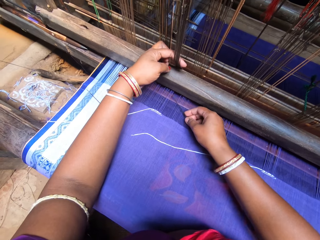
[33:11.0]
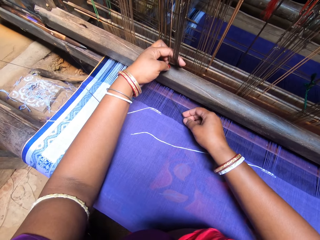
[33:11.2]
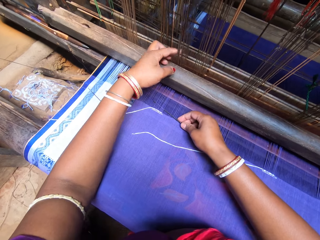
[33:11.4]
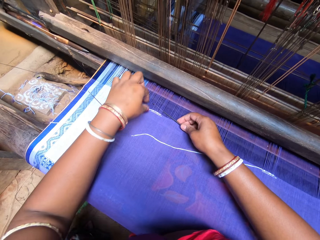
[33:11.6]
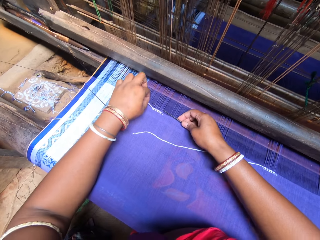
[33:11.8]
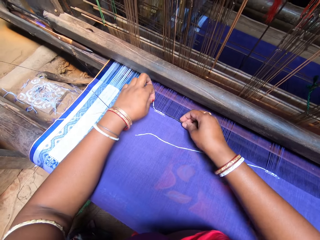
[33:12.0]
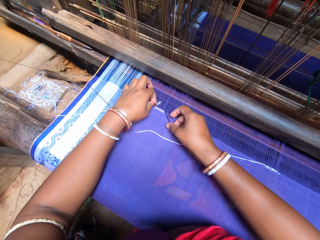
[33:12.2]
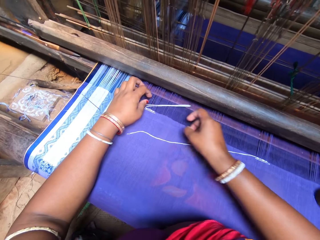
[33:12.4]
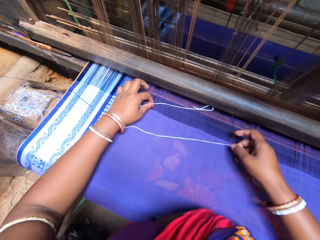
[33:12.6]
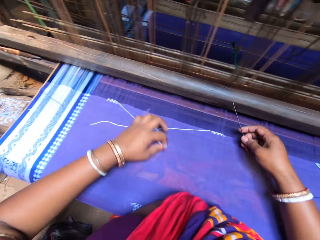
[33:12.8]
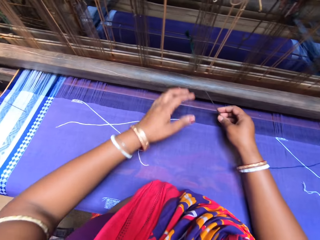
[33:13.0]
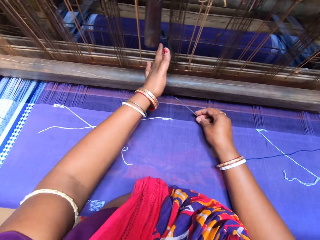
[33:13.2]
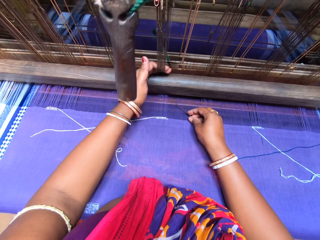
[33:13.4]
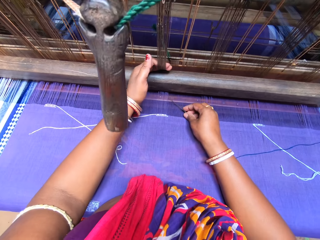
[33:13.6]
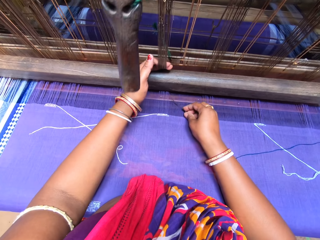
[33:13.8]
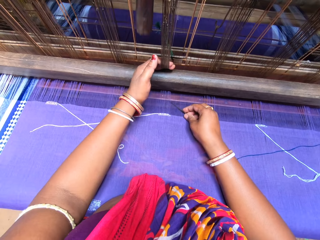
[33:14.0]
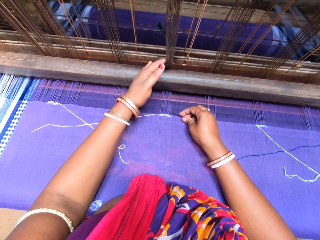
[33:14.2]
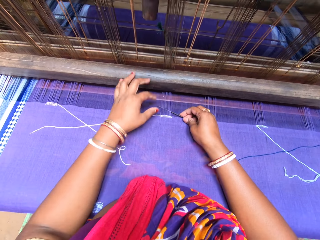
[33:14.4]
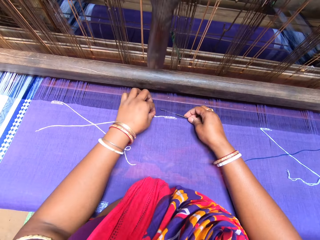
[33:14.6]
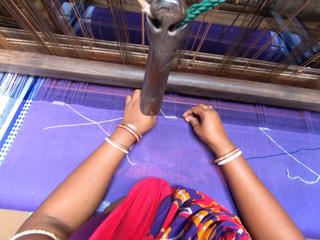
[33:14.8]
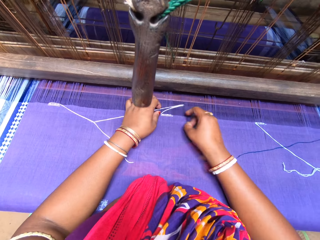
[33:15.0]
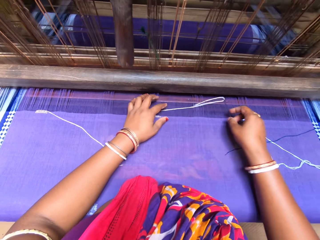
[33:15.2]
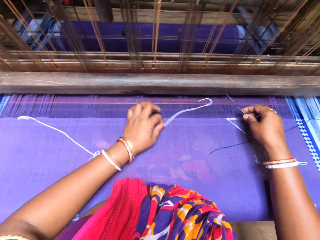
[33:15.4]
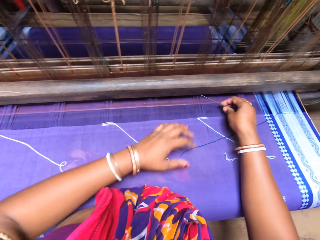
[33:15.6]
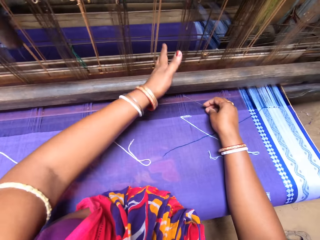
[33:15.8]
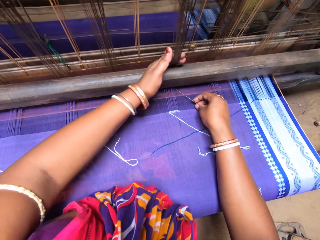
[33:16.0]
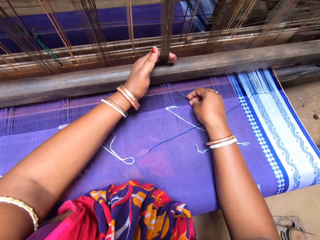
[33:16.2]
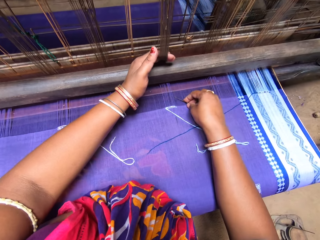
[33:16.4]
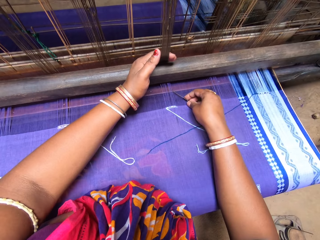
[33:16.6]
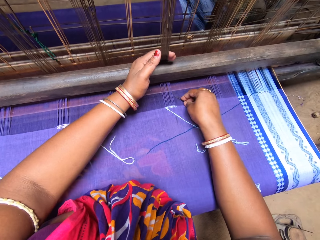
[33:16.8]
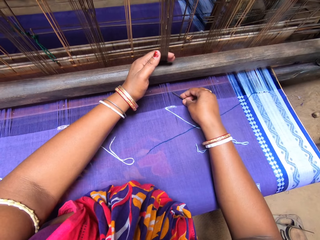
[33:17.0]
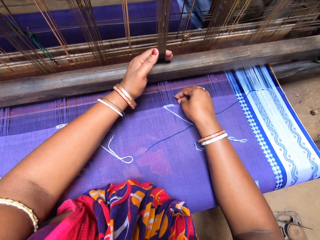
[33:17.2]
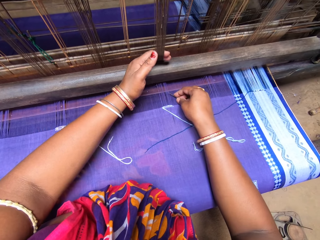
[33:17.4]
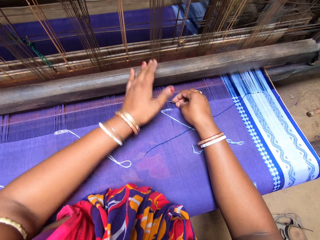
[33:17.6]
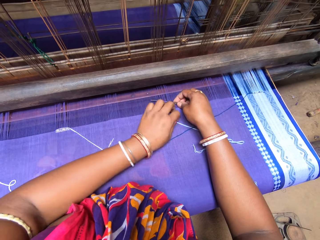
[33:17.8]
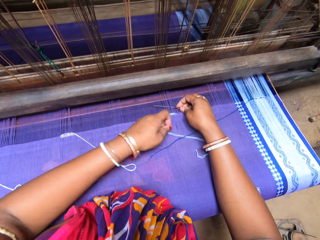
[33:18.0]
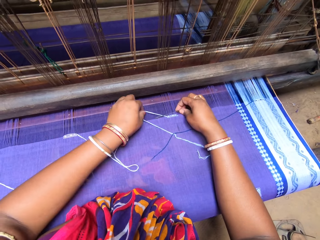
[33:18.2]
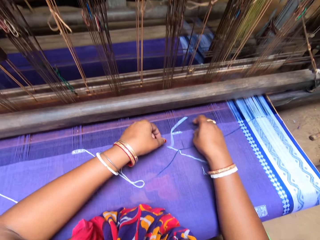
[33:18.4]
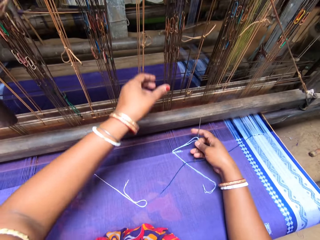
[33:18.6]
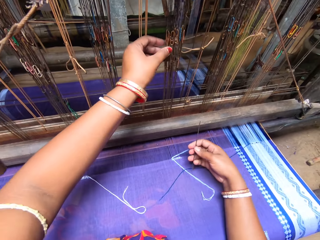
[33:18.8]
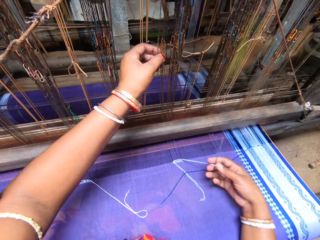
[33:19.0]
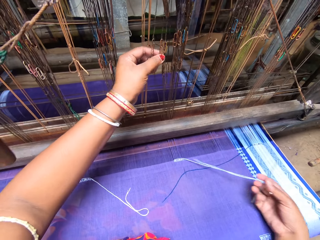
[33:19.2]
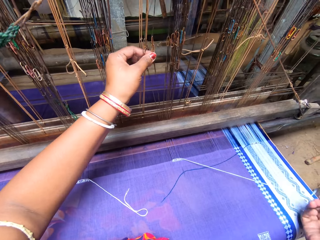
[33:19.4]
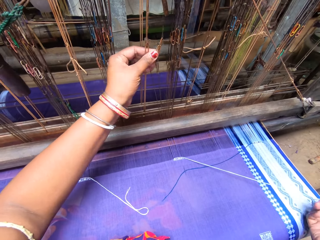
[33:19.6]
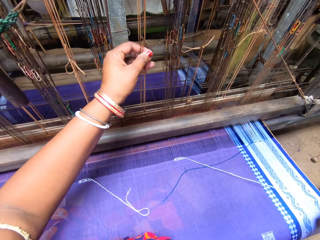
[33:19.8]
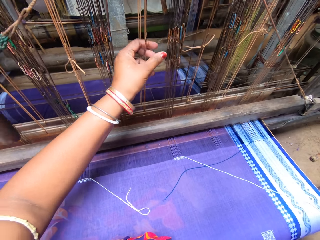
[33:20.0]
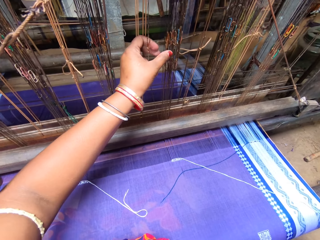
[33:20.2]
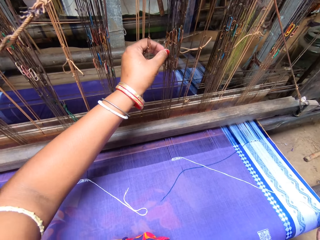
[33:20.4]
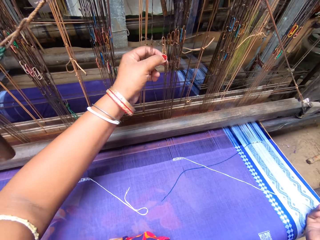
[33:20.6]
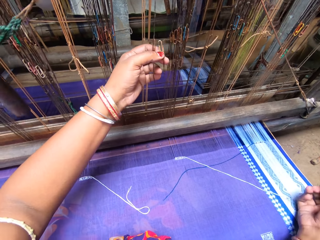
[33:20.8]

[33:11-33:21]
The camera wearer inserts the needle in the warp yarns. She picks up the double length thread from the cloth with her left hand. She adjusts the position of the thread. She fixes the double length thread inside the warp with the needle in her right hand. She pulls the reed or heddles with her left hand. She puts the needle inside the warp with her right hand. She picks up the double length thread from the cloth with her left hand. She adjusts the position of the thread. She fixes the double length thread inside the warp with the needle in her right hand. She pulls the reed with her left hand. She puts the needle inside the warp with her right hand. She picks up the double length thread from the cloth with her left hand and fixes the double length thread inside the warp with the needle in her right hand. She adjusts the position of the thread. She pulls the reed with her left hand. She inspects the heddles.

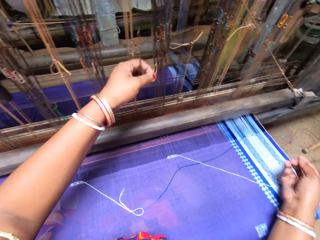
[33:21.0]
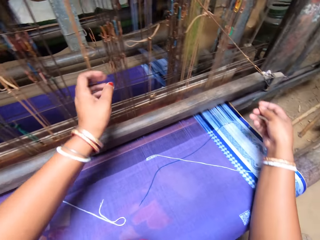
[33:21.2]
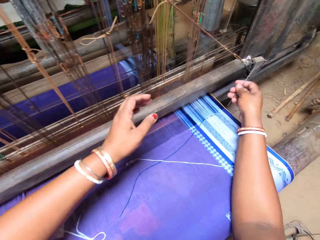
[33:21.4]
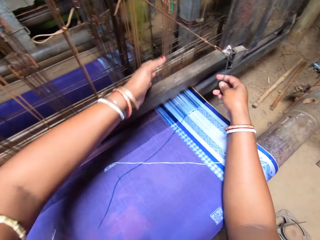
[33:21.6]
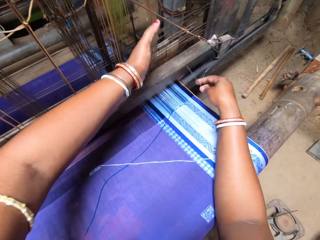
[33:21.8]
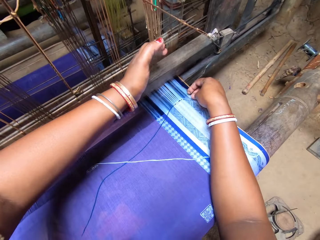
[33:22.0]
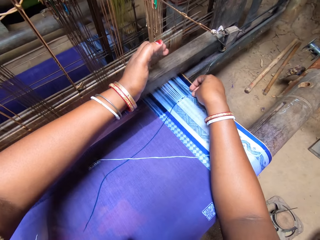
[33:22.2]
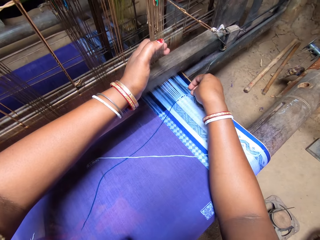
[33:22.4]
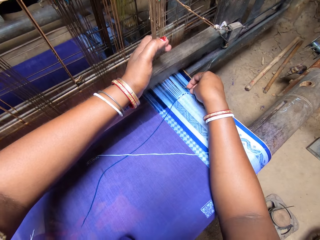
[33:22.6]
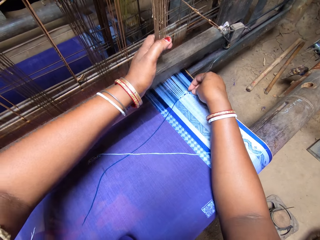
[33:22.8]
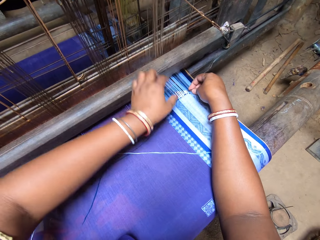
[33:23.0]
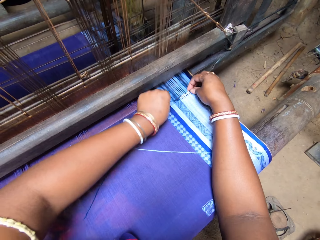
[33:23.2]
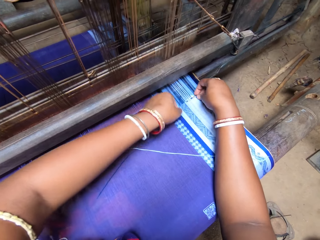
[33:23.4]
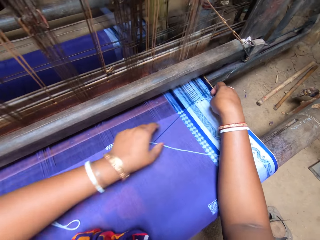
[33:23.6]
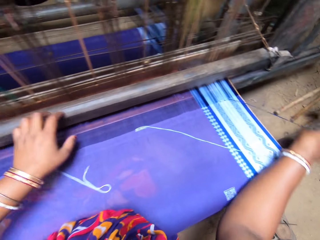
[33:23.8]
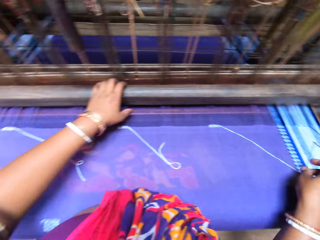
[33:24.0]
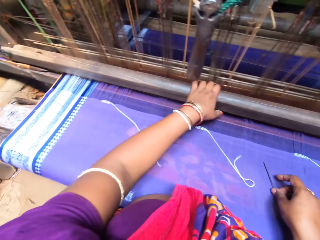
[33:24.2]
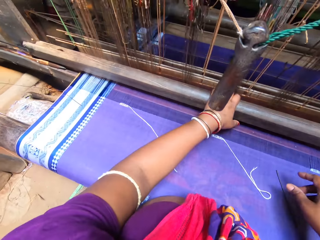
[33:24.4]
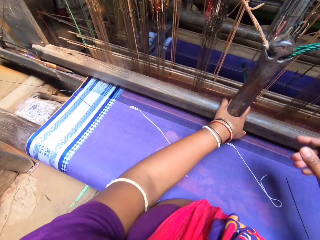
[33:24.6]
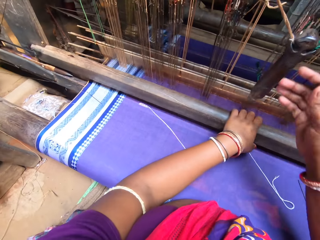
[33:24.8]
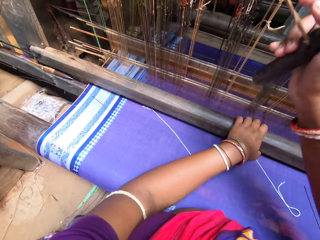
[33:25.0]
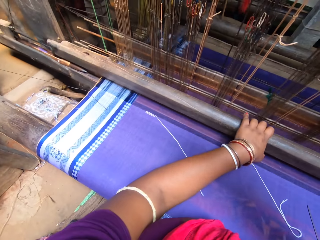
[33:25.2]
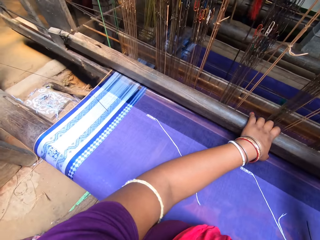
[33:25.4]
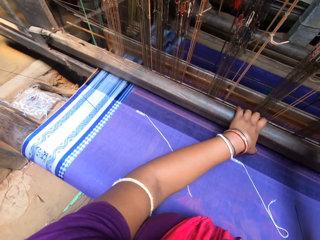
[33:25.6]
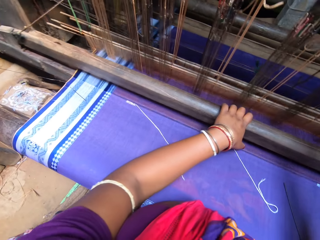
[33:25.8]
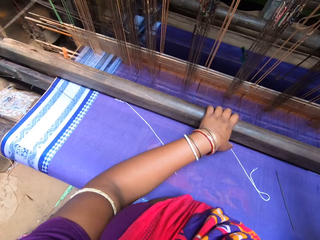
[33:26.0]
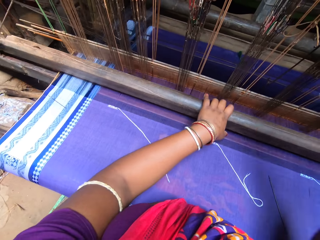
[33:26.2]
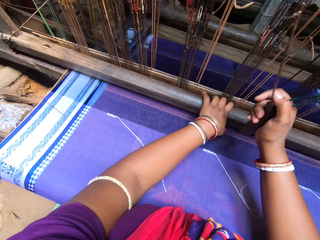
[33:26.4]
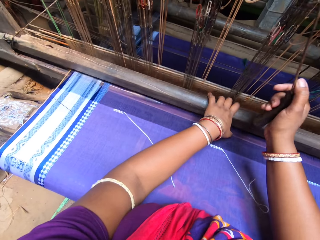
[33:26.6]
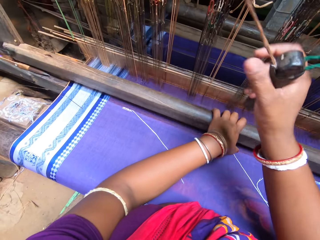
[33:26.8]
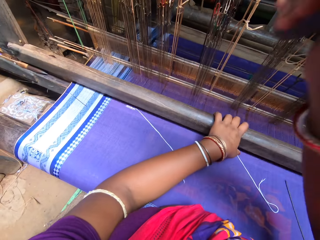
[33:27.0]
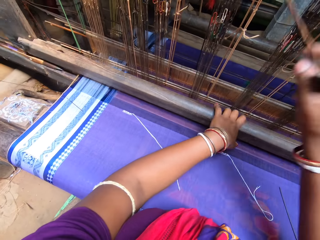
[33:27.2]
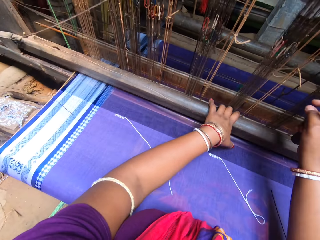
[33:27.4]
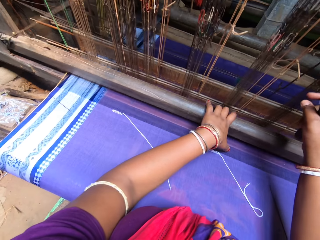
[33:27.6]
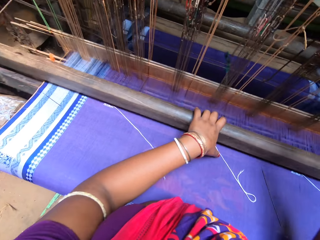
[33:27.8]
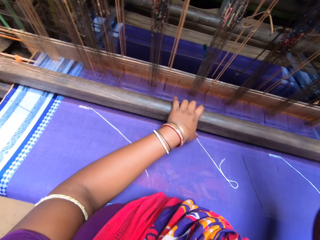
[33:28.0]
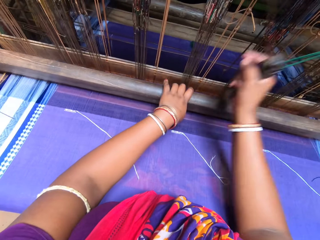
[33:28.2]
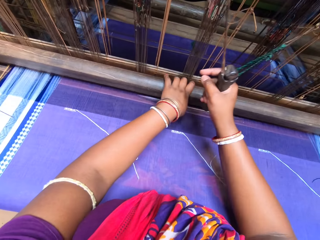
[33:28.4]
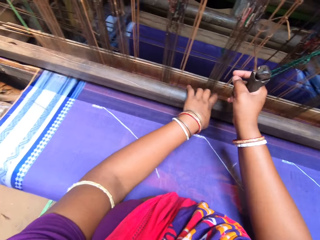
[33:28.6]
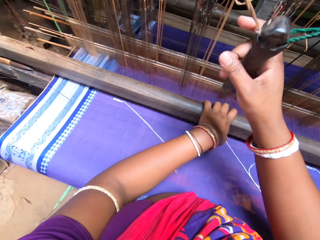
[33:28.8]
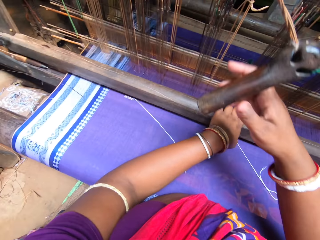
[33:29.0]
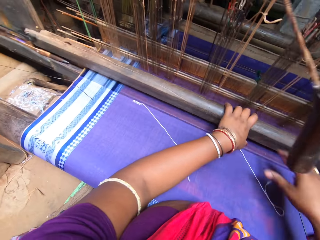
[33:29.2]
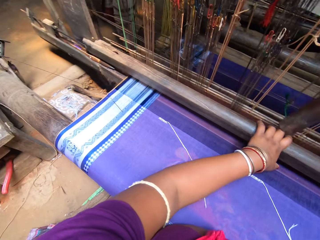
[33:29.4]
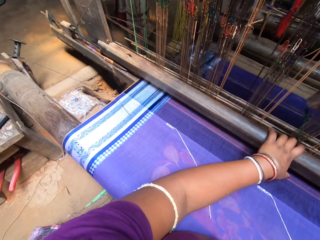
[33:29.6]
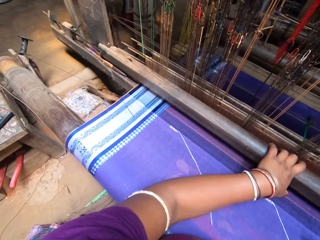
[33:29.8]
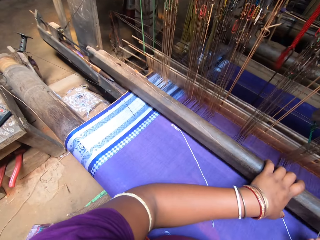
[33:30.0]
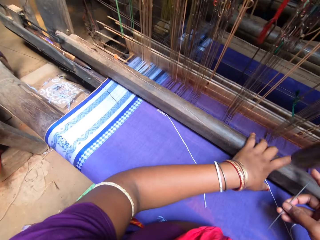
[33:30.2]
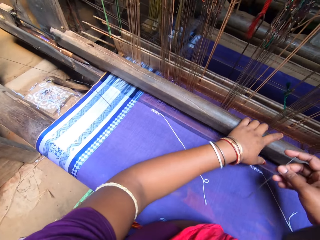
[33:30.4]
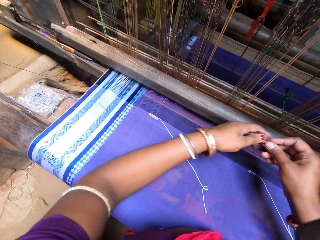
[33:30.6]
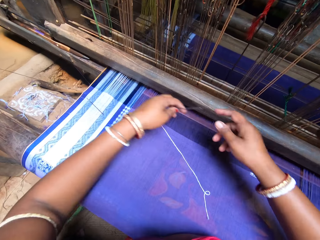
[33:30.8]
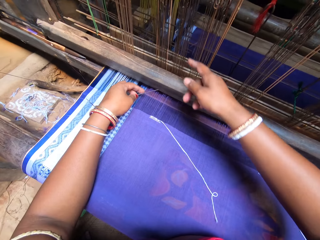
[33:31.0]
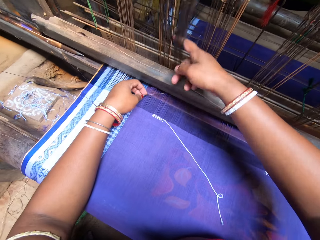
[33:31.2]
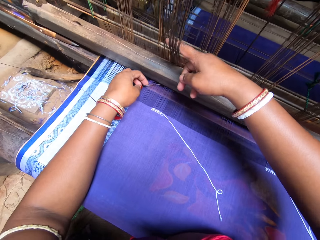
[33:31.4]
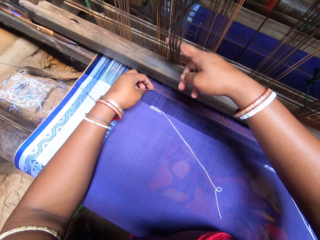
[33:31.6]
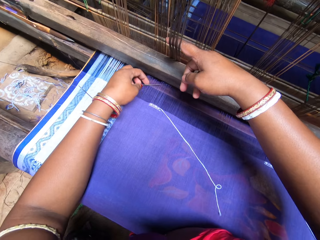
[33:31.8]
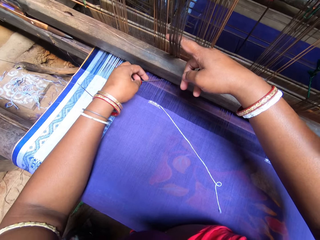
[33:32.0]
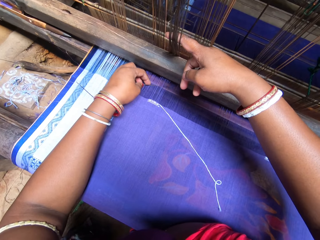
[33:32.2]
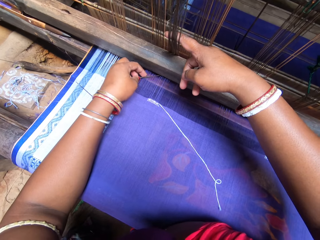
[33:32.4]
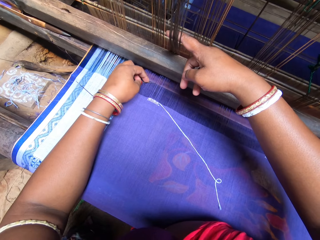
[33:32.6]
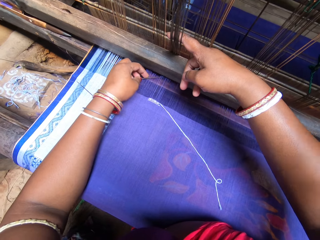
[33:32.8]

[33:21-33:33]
The camera wearer pulls the reed or heddles with her left hand. She puts the needle inside the warp yarns with her right hand. She fixes the double length thread inside the warp with the needle in her right hand. She adjusts the position of the thread. She pulls the beater with her right hand. She places the needle on the cloth with her right hand. She pulls the grip with her right hand. She weaves with the loom. She picks up the needle from the cloth with her right hand. She places the needle on her left hand. She pulls the reed with her right hand and puts the needle inside the warp with her left hand.
